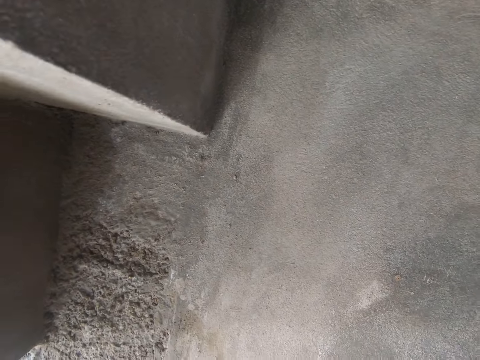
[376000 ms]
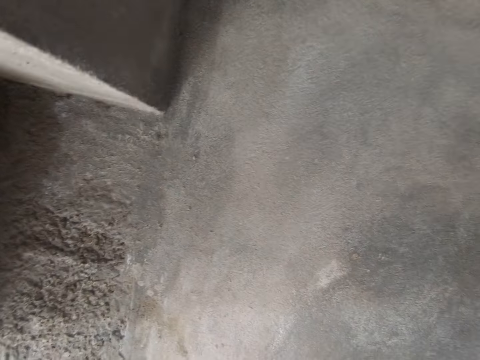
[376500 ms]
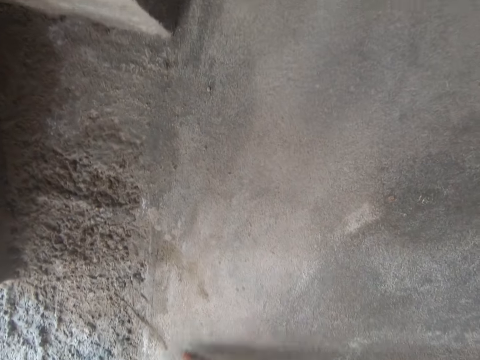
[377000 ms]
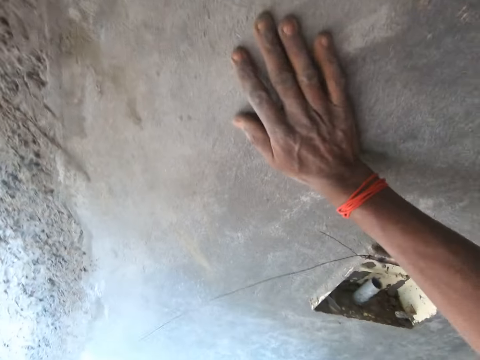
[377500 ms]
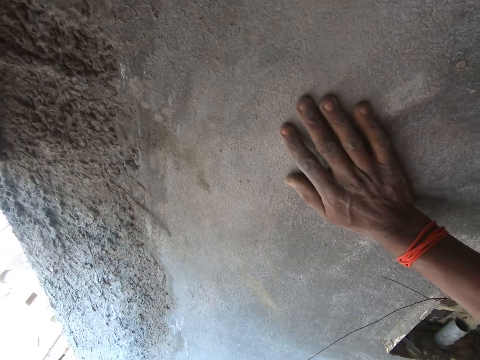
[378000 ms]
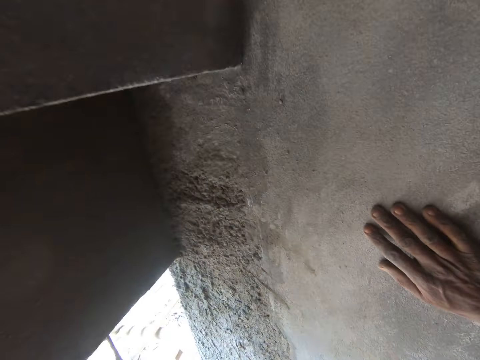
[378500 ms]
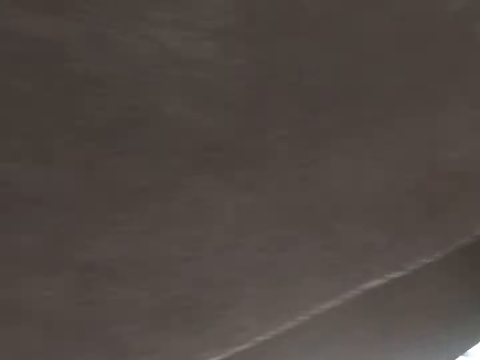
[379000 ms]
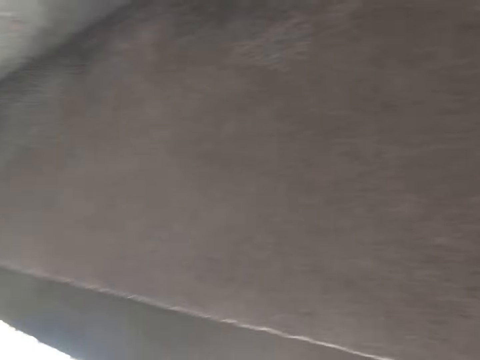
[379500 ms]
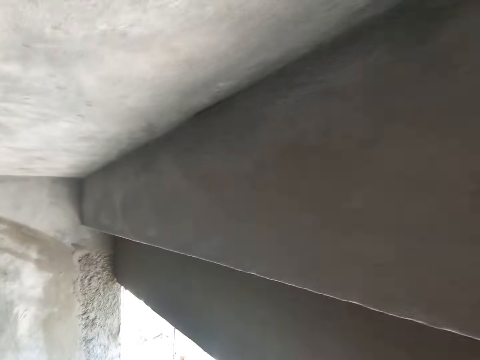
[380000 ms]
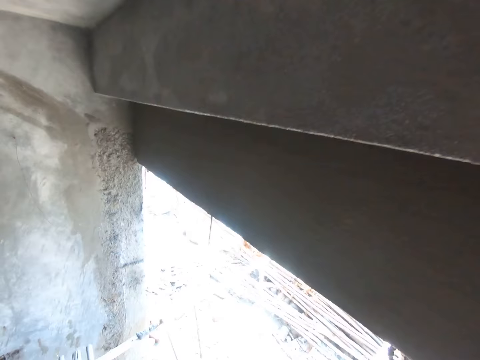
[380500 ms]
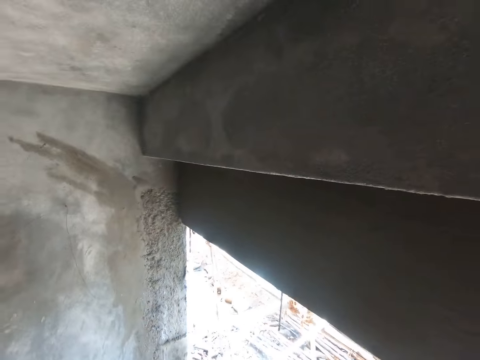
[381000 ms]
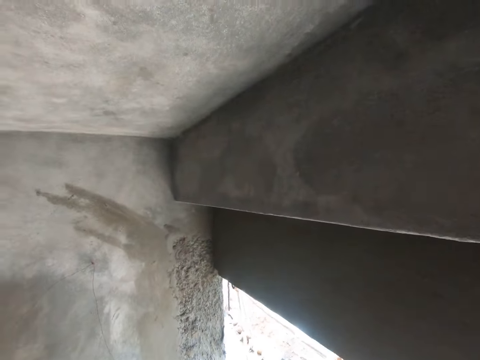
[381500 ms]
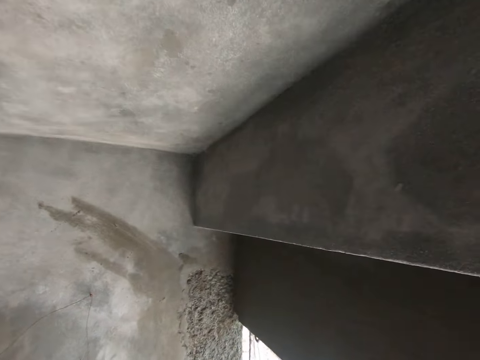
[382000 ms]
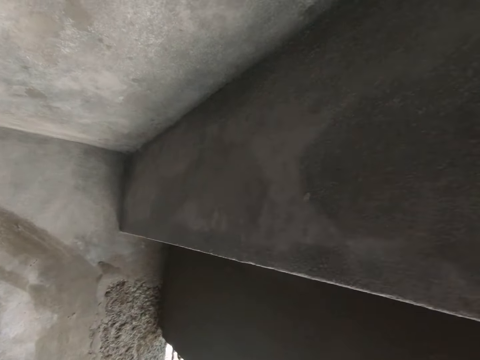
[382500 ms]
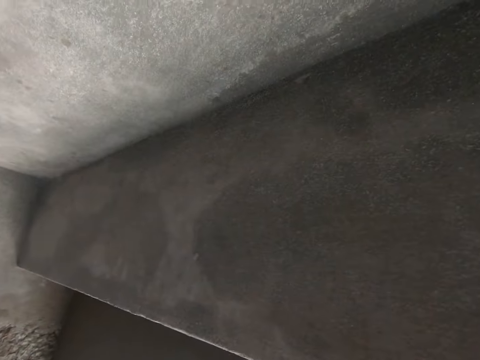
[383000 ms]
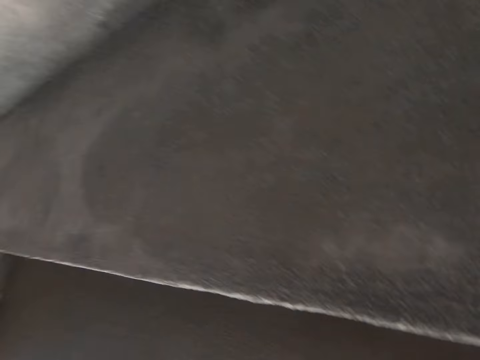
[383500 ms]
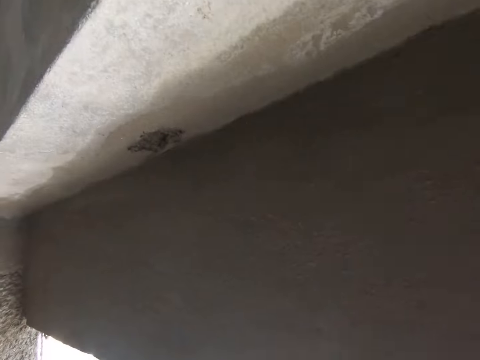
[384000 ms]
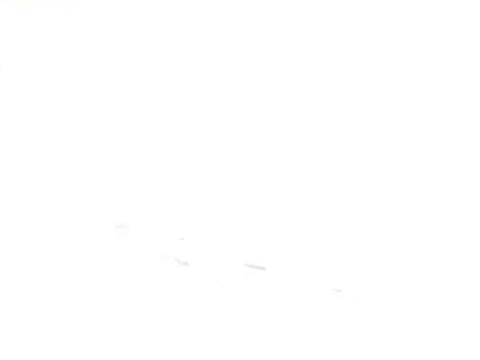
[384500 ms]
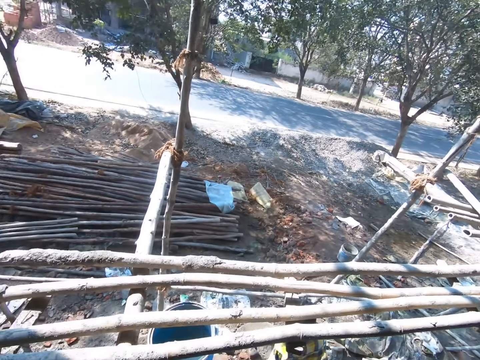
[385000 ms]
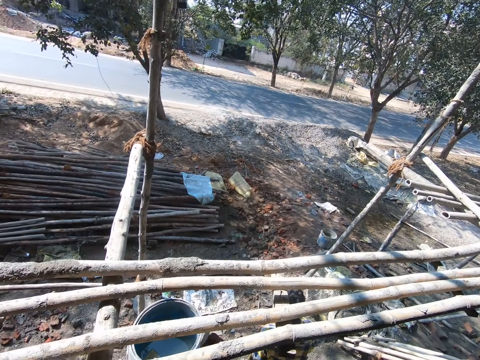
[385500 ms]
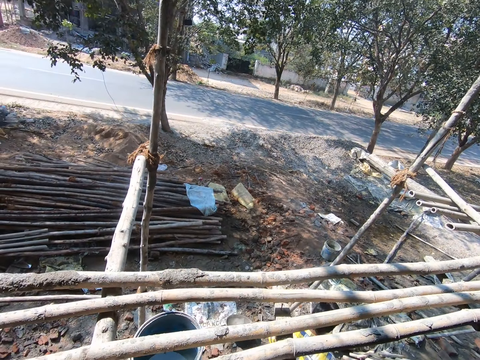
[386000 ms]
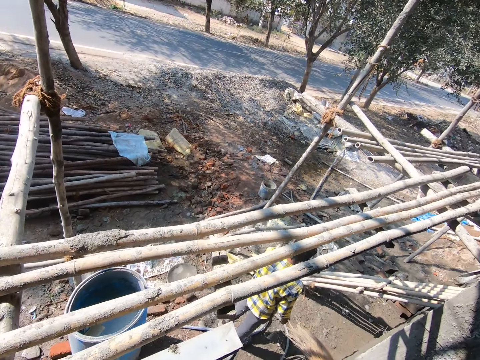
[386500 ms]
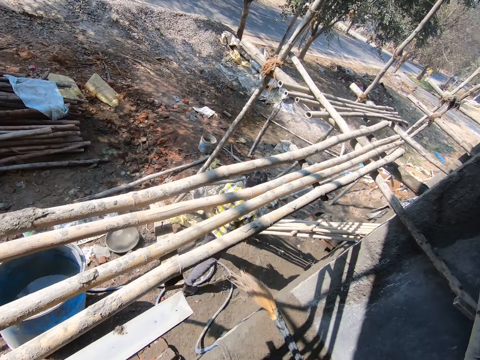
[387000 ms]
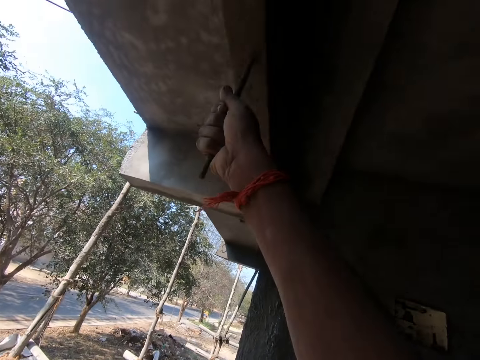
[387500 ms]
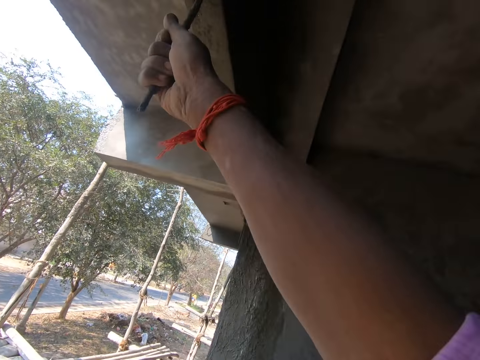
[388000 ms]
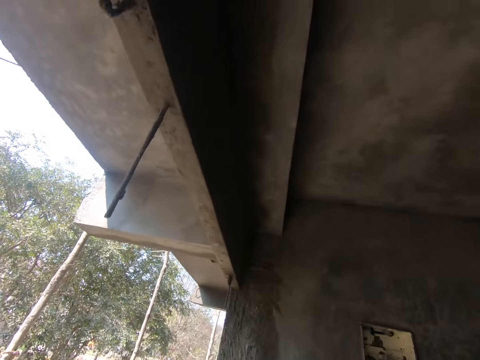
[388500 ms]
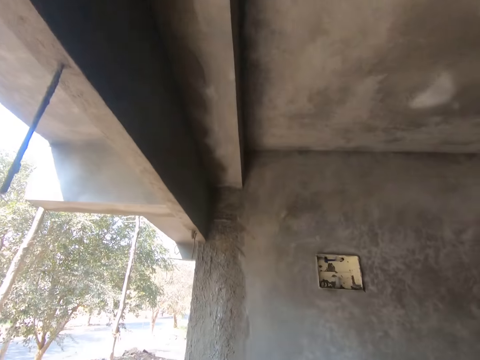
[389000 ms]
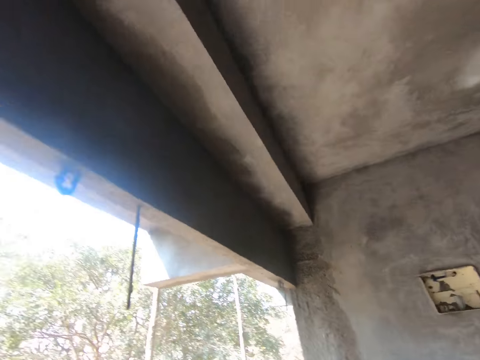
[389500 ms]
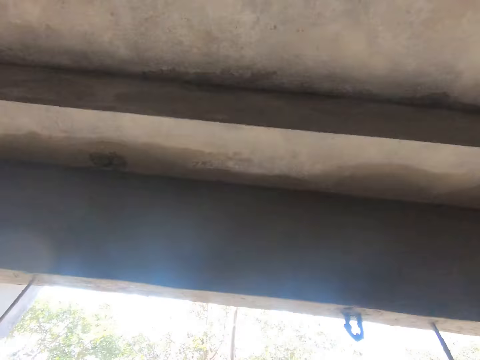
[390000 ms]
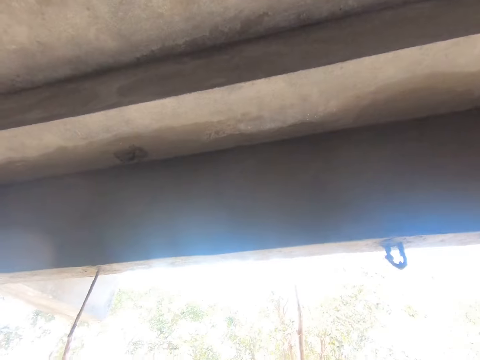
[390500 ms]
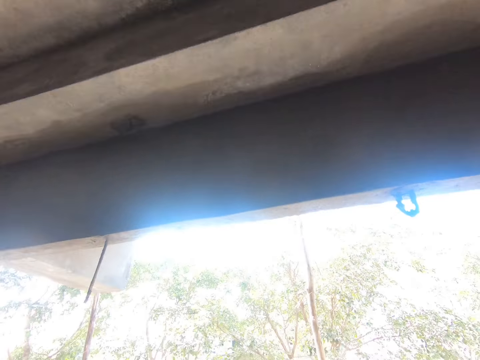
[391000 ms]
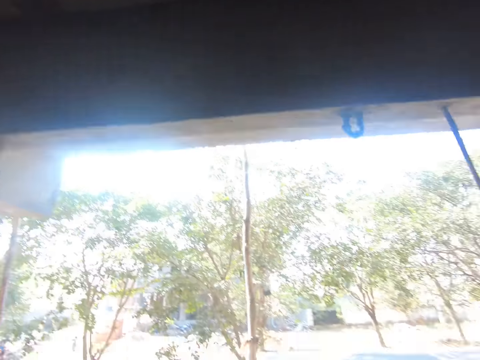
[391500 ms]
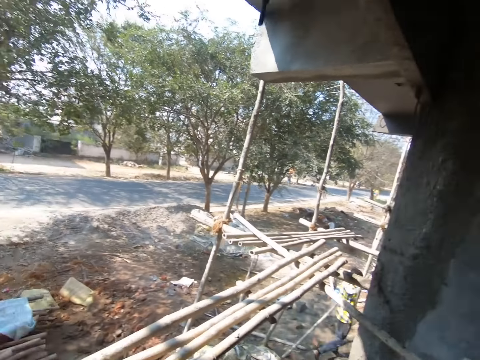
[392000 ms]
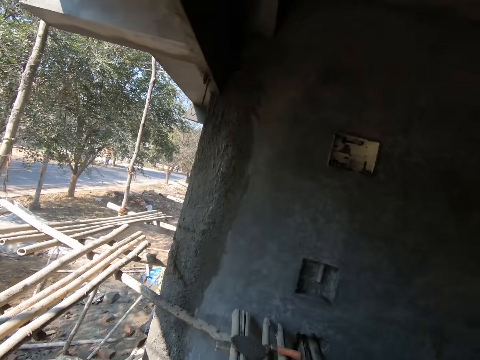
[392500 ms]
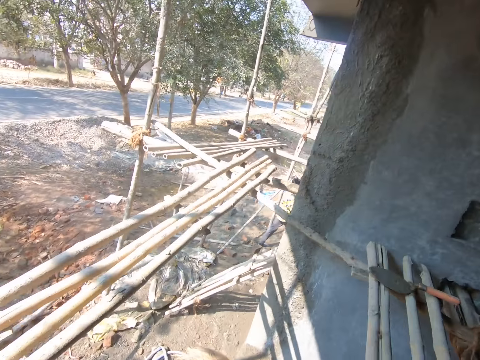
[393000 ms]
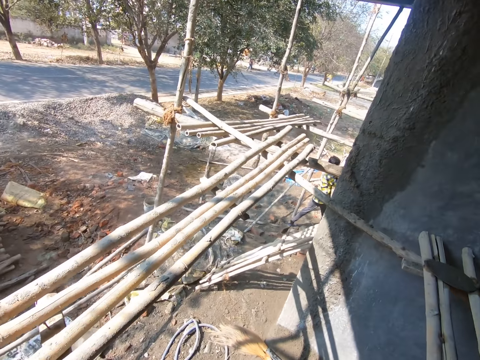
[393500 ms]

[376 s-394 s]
The camera wearer holds the wall. They touch the wall. They walk. They hold the metal wire. They walk.

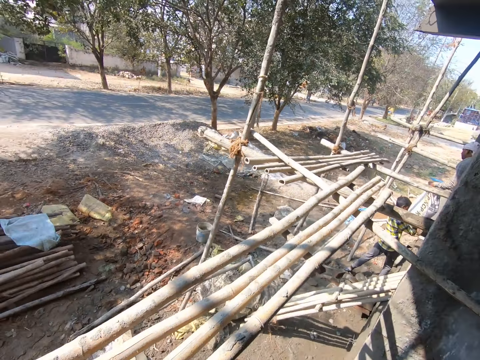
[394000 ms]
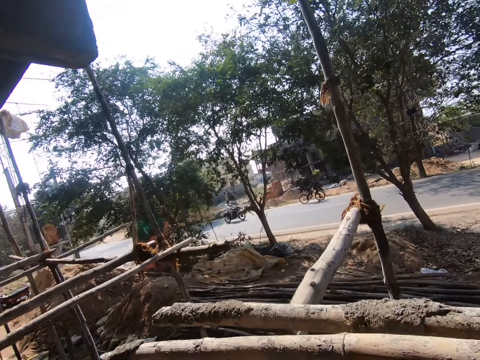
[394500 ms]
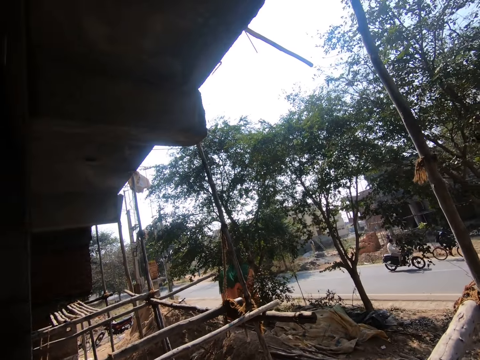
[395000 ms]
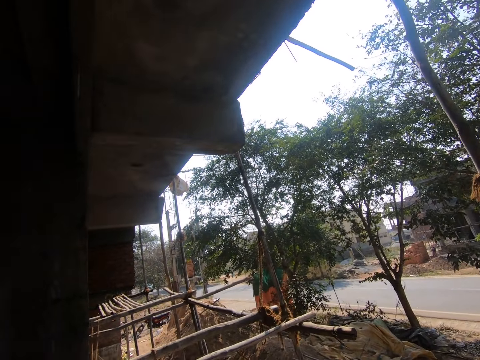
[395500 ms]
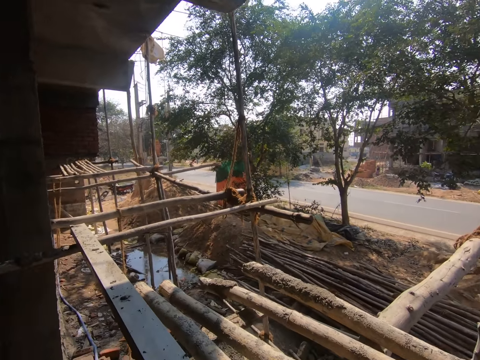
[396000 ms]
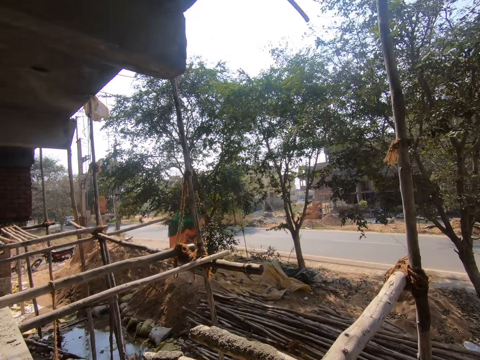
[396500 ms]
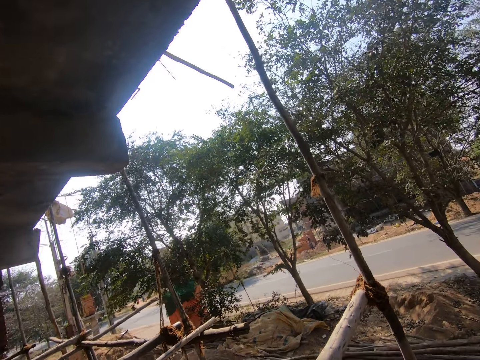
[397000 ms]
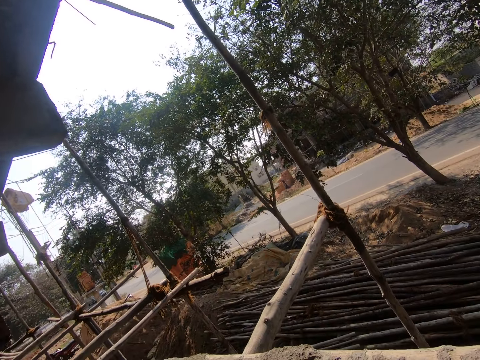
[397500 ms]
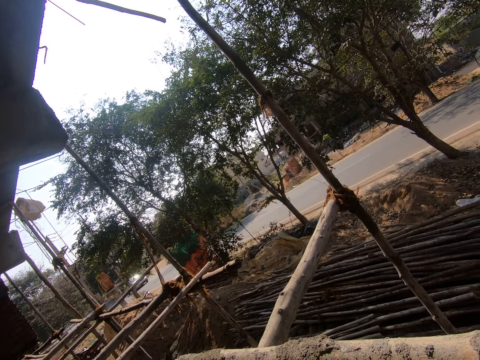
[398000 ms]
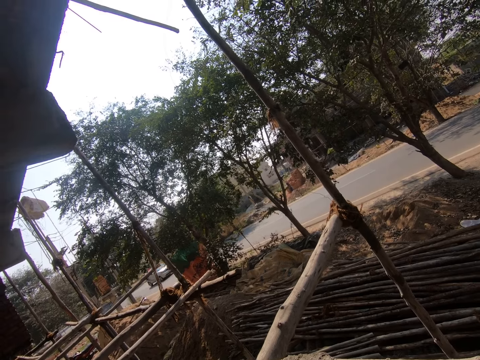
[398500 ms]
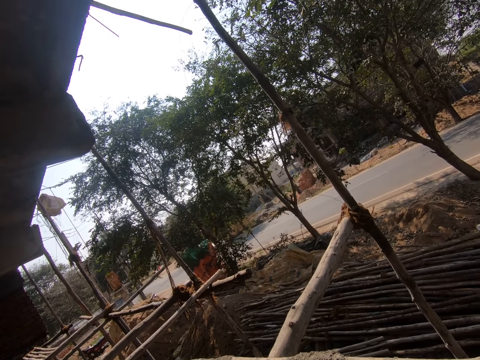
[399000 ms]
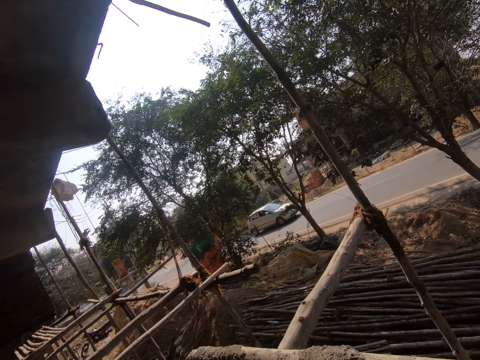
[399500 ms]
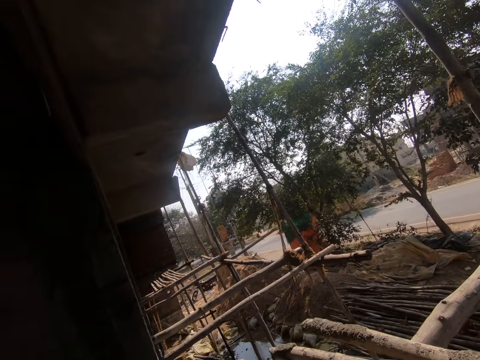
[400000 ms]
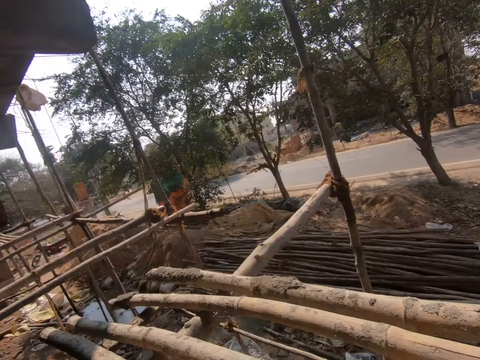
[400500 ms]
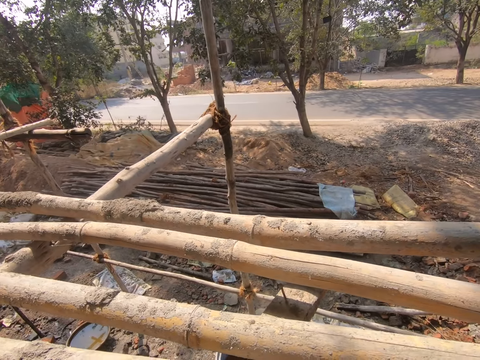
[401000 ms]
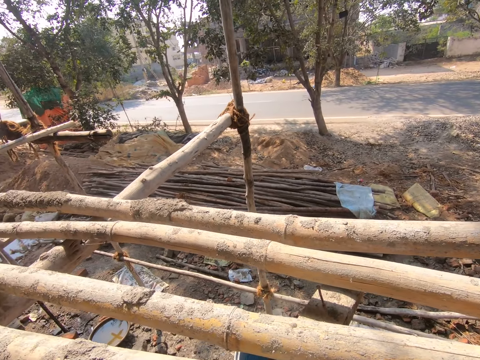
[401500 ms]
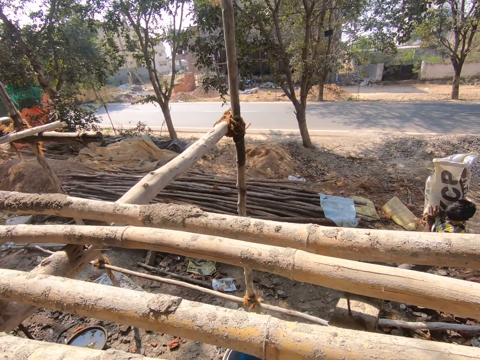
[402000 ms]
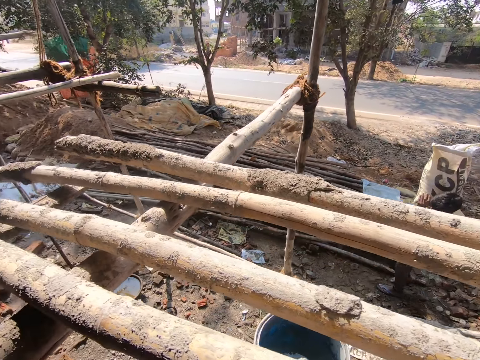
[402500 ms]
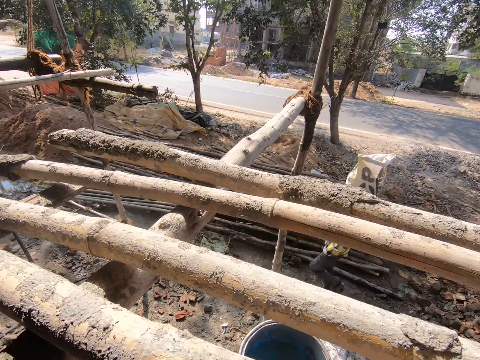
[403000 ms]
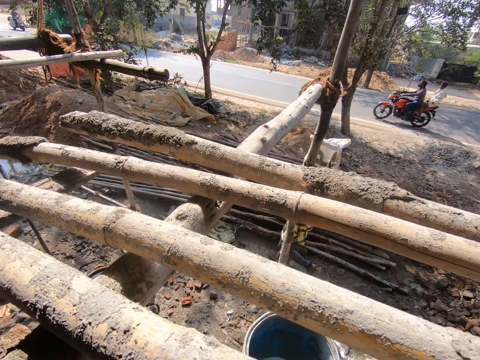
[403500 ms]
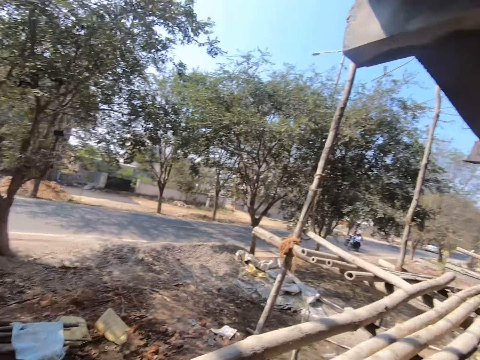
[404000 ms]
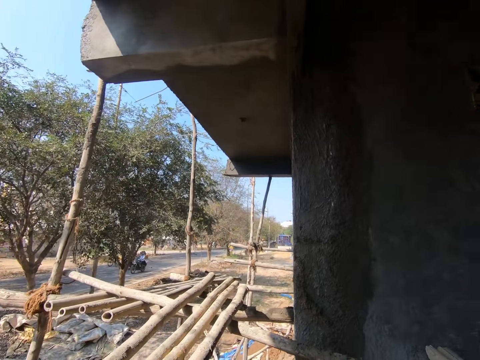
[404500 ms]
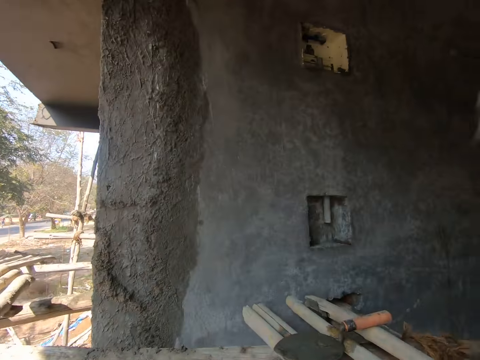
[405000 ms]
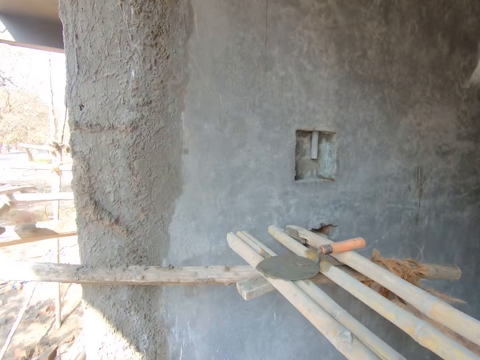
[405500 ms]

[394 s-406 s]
The camera wearer looks around.
